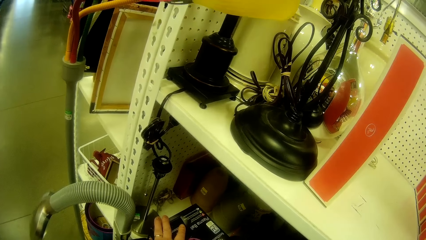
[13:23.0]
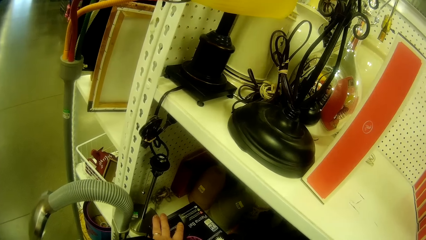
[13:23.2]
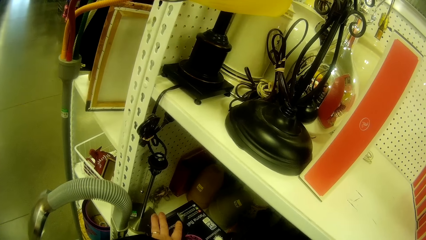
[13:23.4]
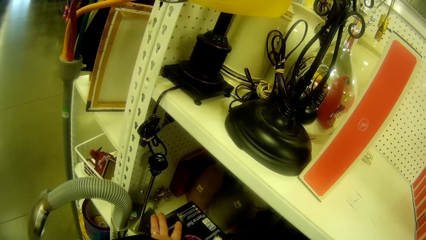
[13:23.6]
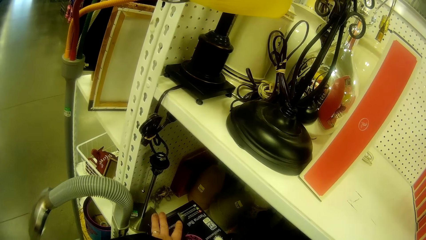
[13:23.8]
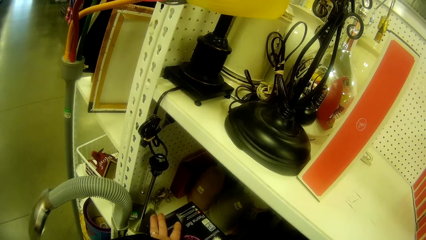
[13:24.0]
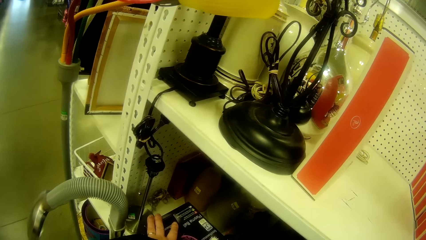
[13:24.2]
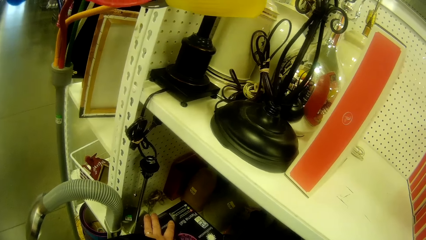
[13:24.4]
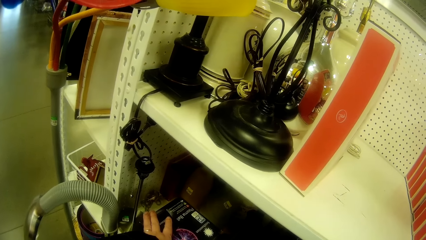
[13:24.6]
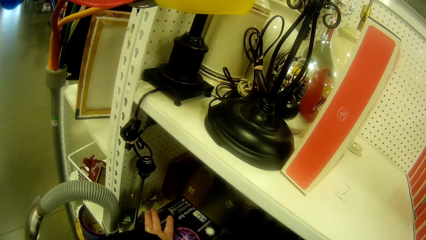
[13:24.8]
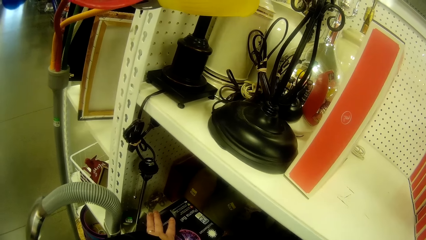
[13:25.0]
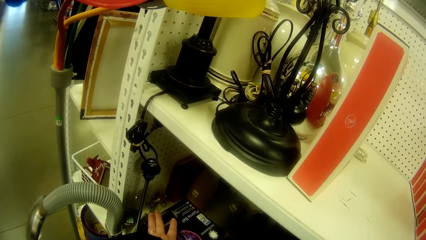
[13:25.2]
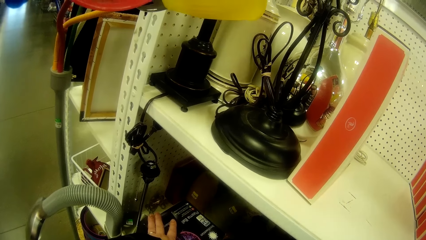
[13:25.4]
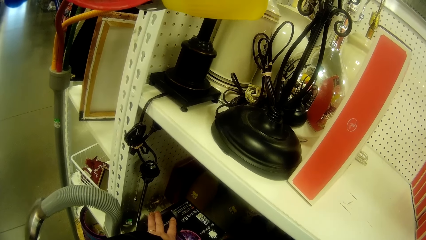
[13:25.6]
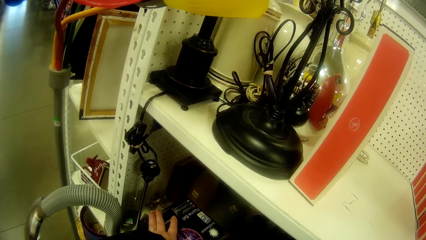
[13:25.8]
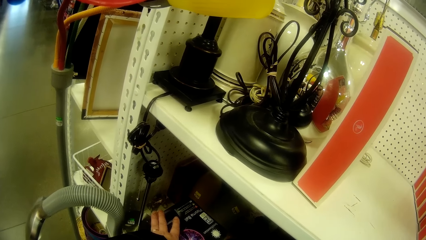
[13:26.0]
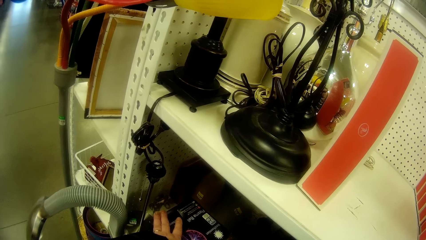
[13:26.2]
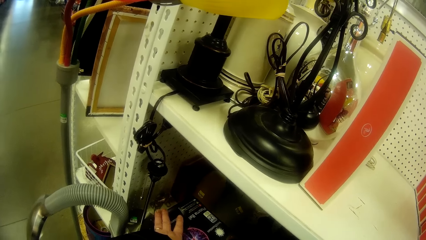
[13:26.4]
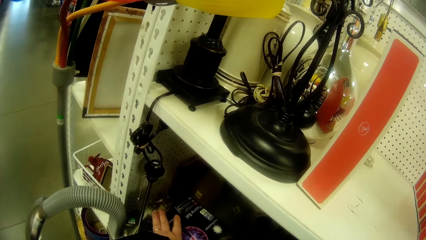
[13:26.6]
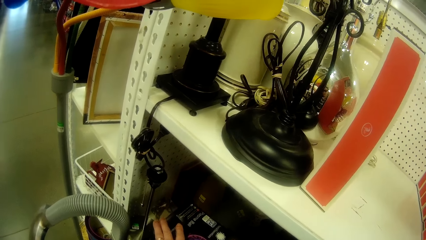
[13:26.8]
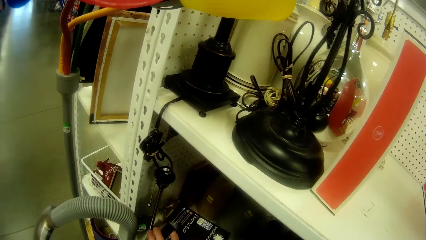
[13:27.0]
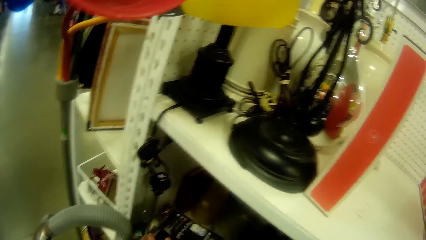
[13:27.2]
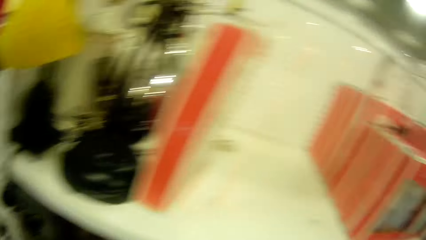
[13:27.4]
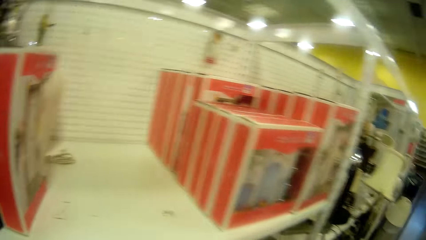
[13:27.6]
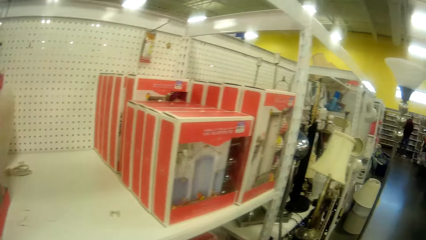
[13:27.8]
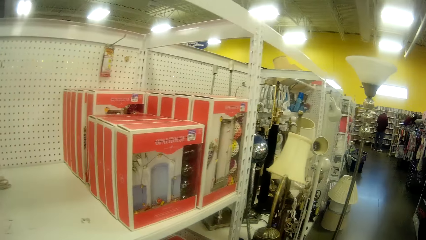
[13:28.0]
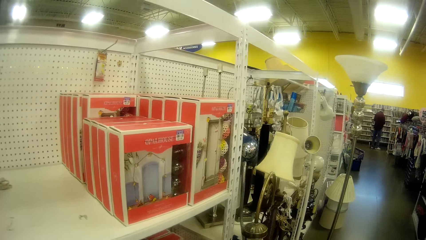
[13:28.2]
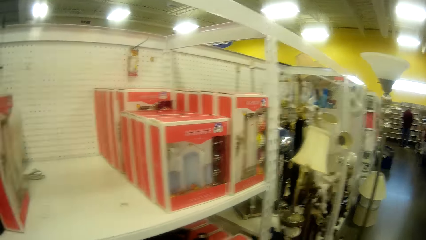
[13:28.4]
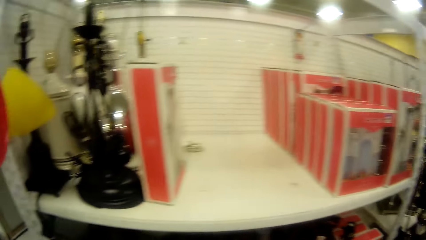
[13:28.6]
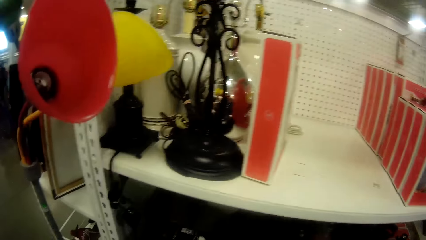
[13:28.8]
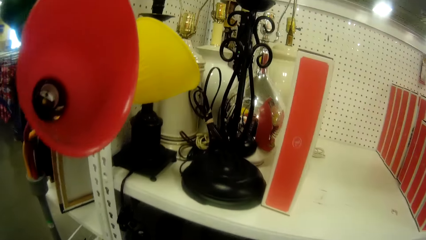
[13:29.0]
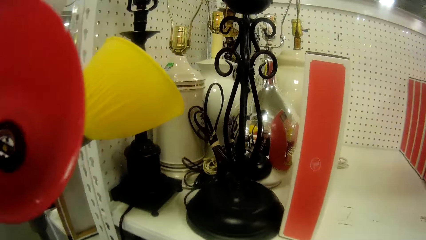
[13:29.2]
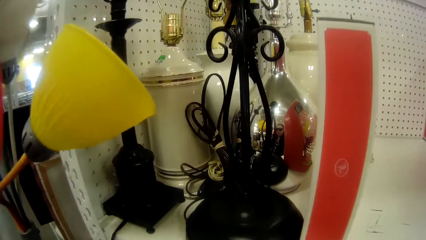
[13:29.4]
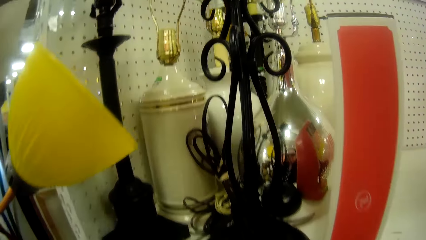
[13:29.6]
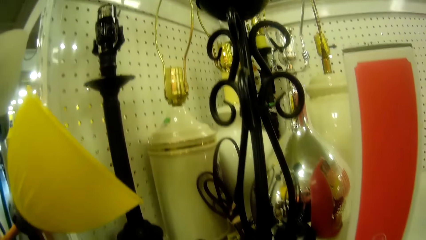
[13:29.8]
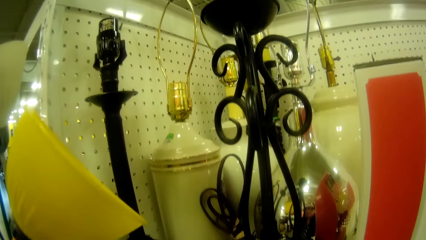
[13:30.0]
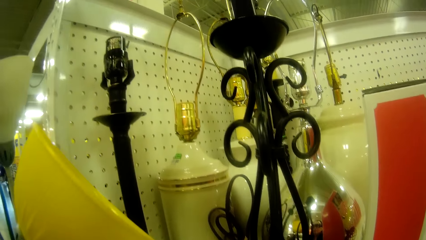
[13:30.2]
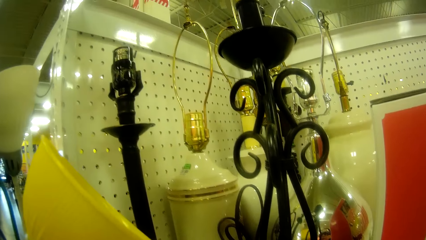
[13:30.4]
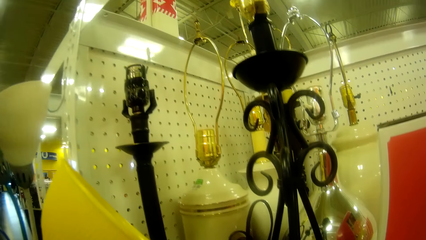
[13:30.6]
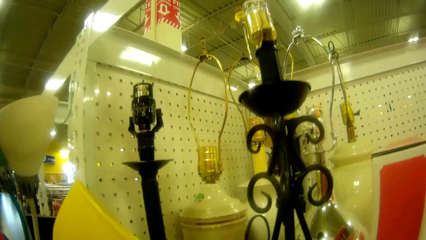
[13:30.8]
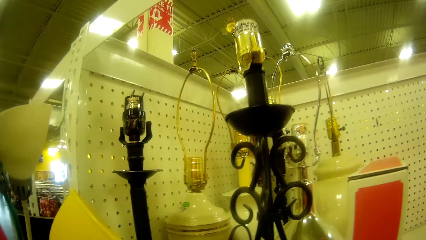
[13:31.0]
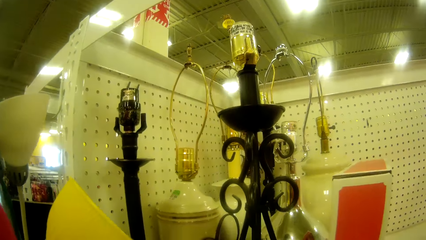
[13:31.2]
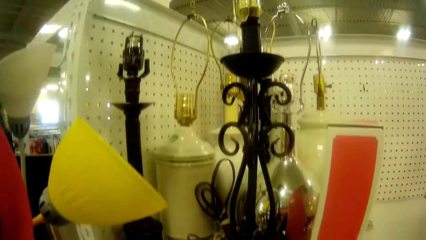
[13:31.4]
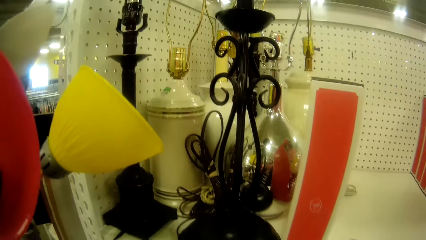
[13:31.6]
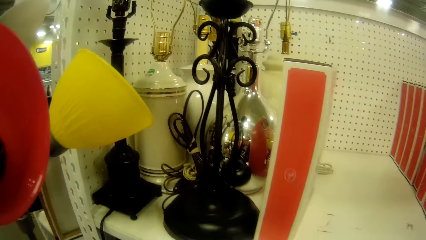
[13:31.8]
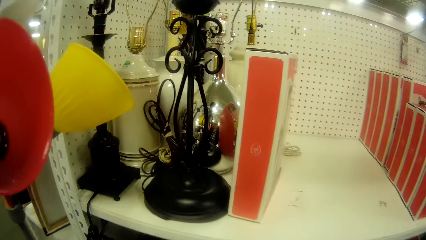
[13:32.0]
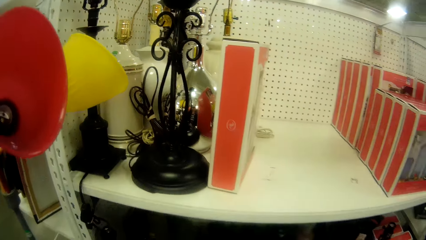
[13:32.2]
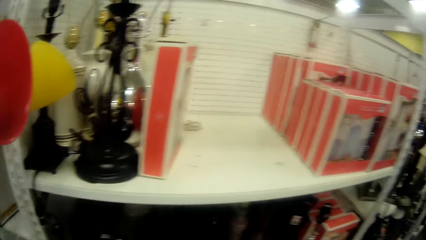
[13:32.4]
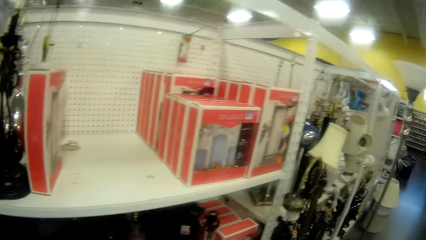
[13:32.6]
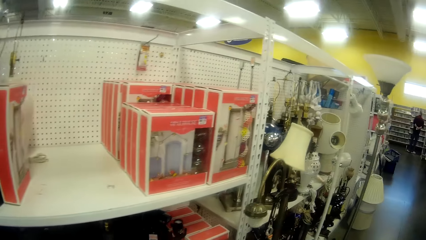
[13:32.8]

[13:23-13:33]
The camera wearer looks at the lampshades.

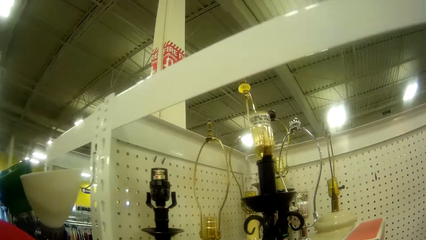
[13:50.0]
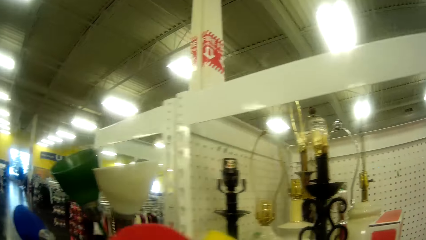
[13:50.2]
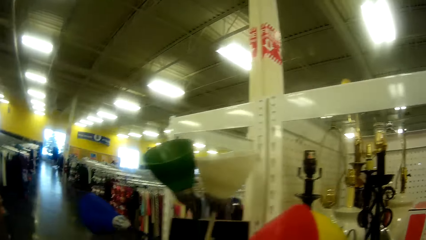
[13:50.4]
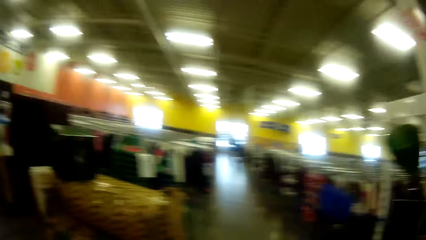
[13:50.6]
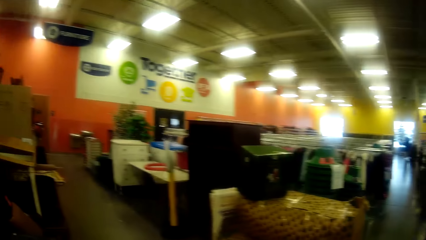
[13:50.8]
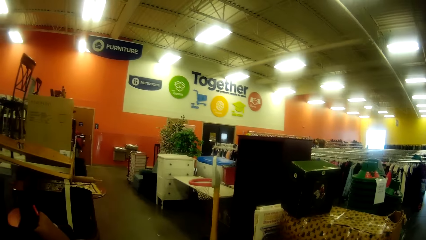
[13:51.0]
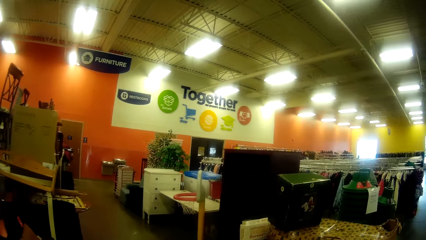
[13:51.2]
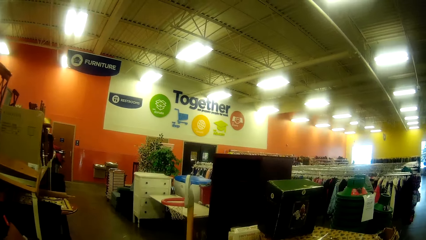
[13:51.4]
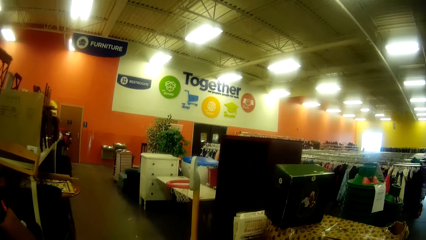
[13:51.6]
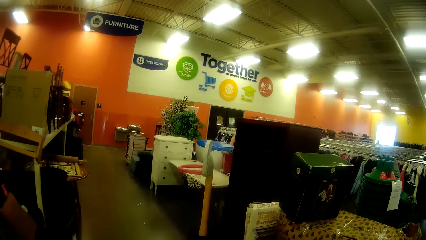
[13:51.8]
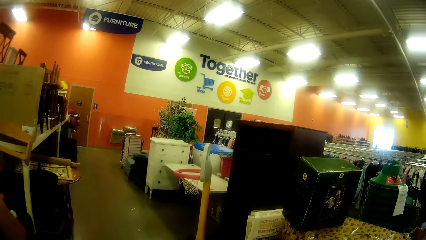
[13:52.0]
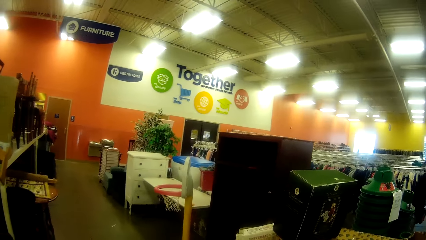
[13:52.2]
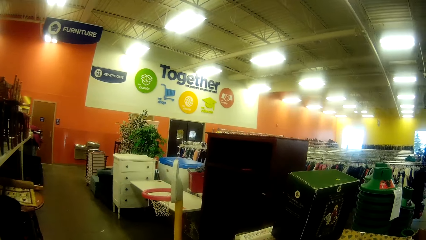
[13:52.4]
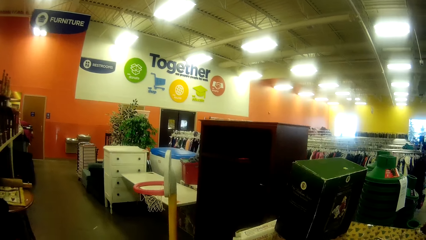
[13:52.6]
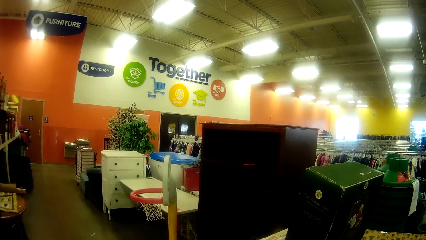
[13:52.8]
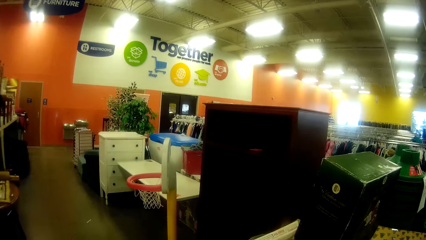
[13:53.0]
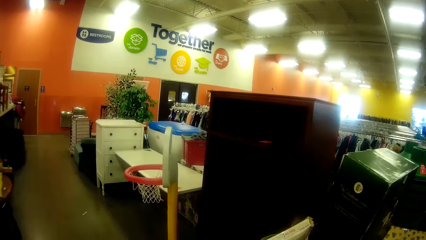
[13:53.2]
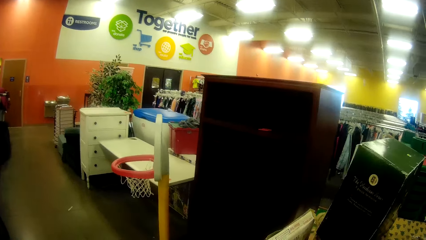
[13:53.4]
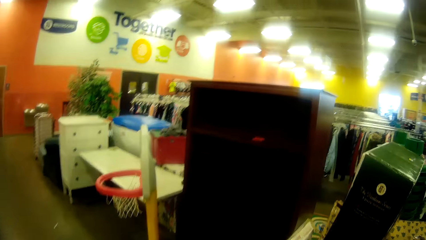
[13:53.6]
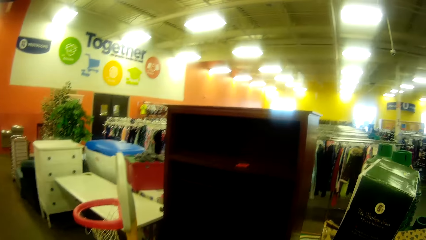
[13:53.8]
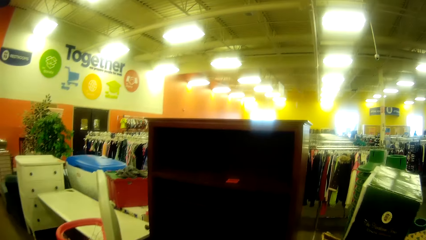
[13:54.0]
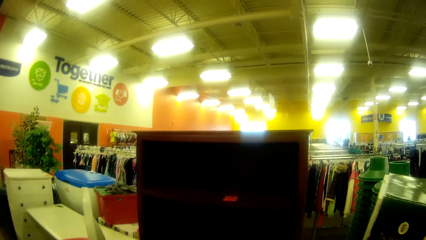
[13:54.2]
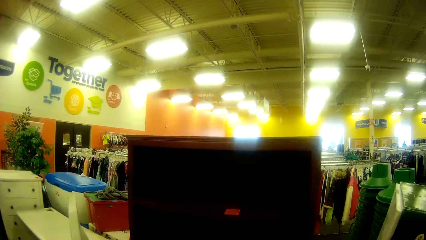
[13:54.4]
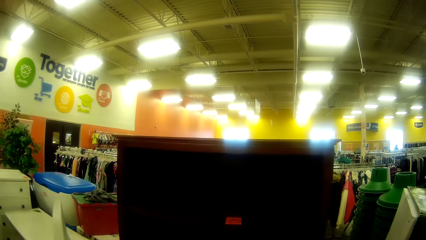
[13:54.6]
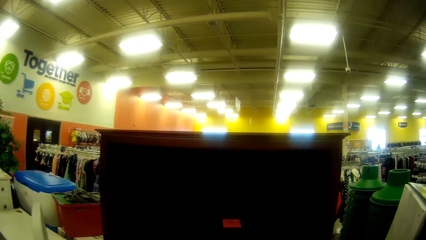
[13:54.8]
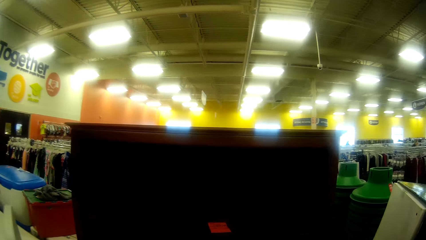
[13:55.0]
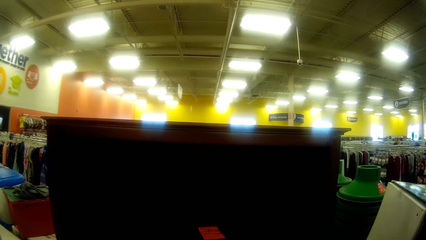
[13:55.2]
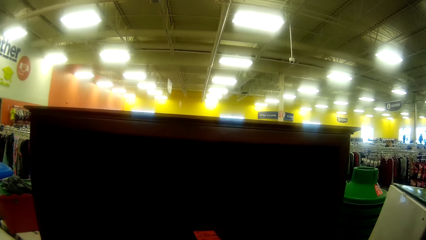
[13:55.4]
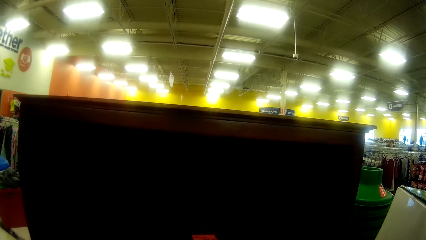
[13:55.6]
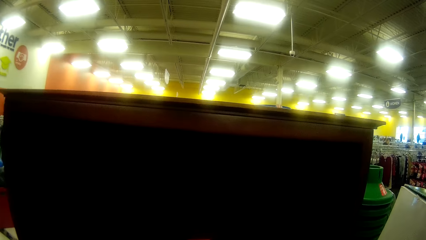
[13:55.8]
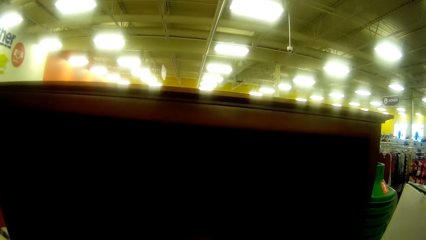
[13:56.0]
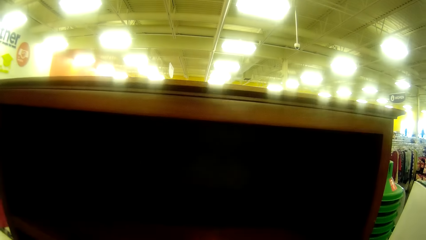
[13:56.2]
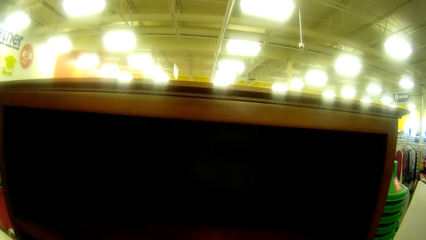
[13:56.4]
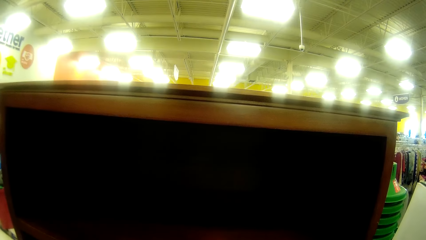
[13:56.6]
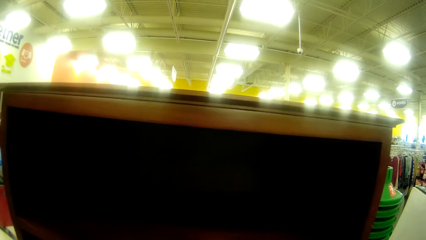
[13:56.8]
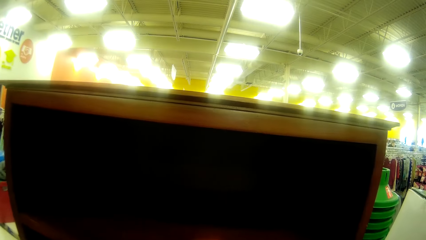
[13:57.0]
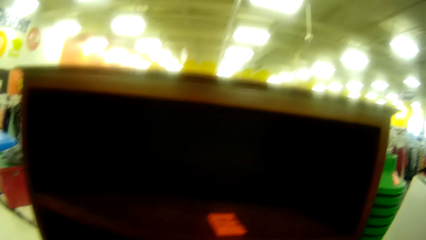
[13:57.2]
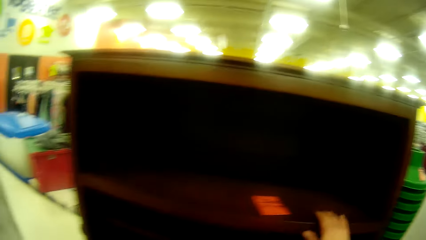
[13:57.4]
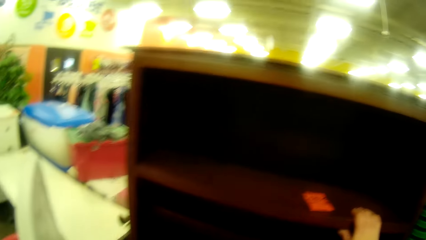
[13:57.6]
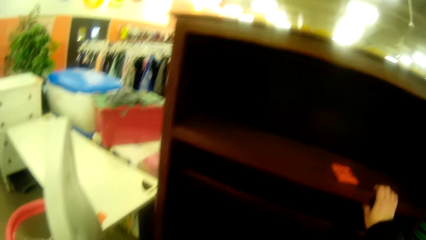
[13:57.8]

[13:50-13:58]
The camera wearer walks in the hypermarket. They look at the shelf.
